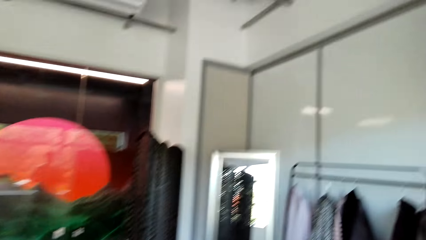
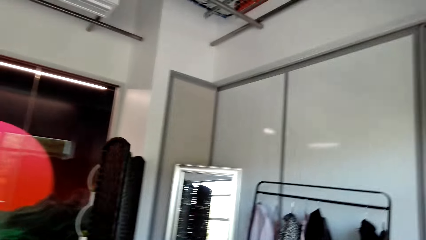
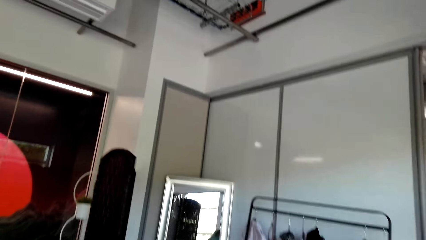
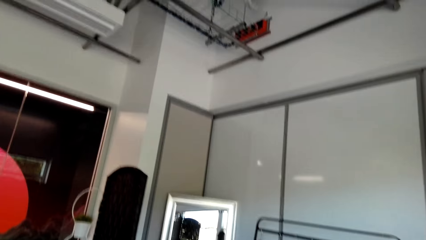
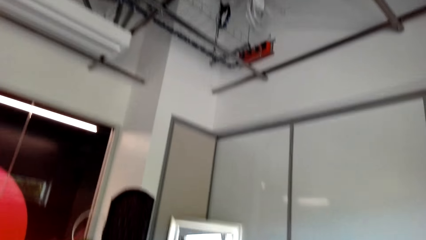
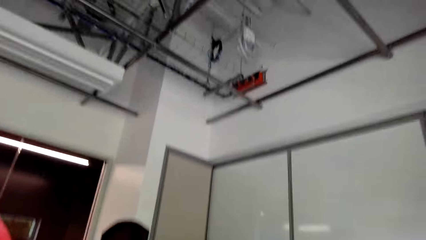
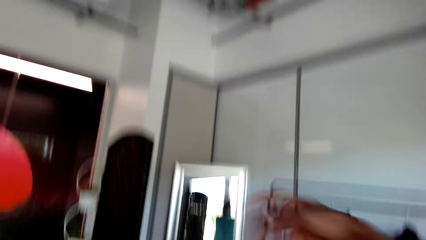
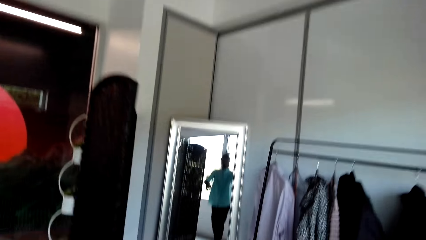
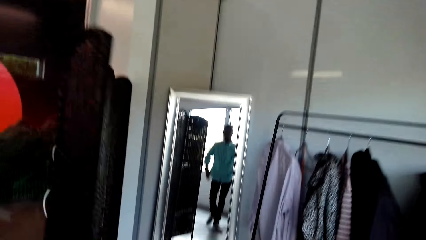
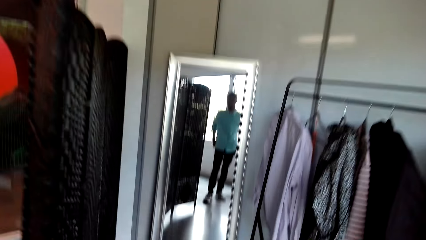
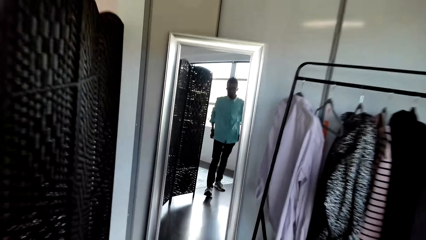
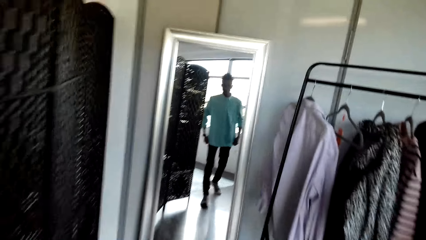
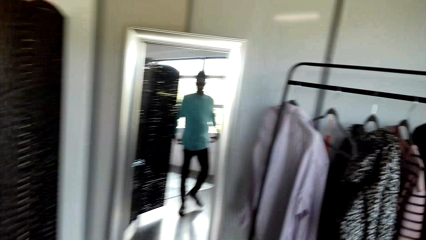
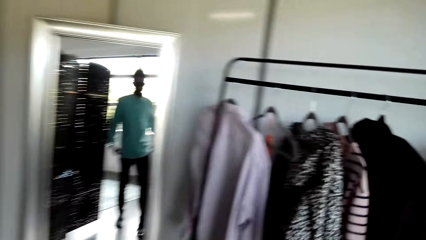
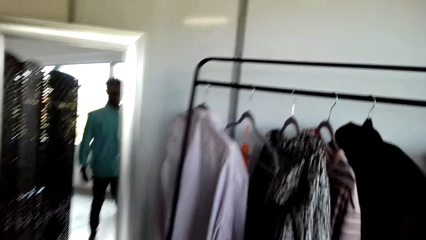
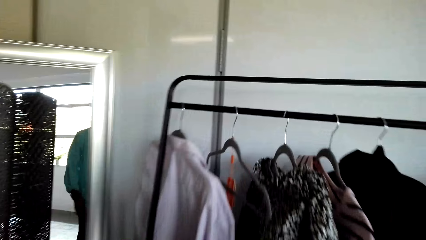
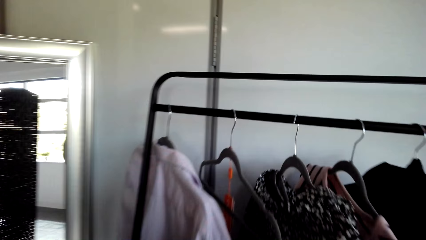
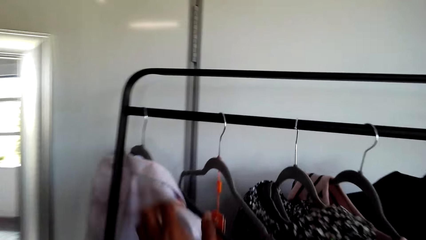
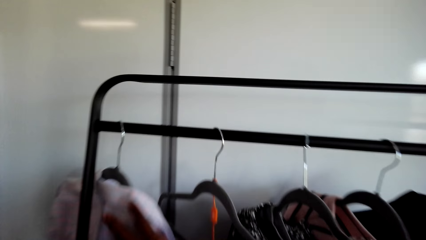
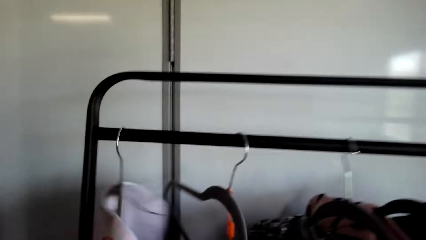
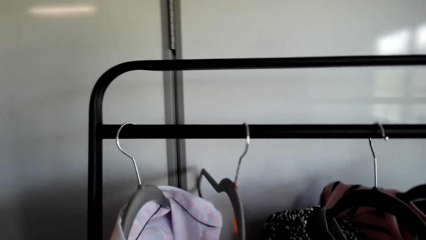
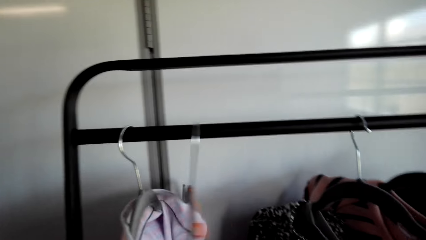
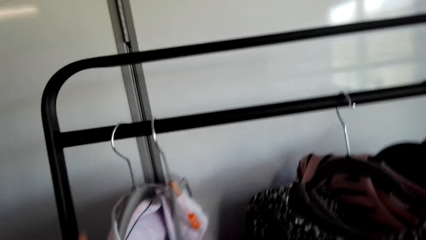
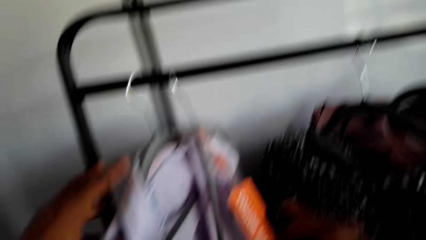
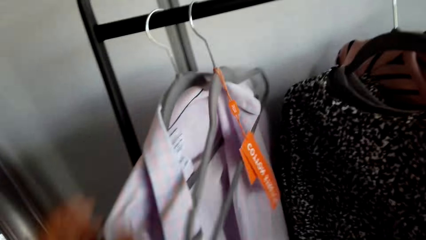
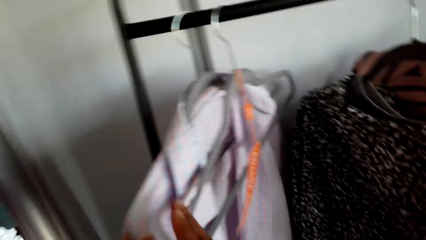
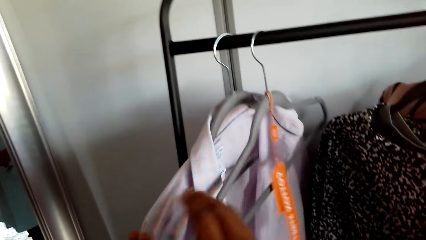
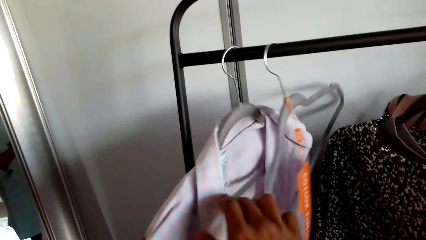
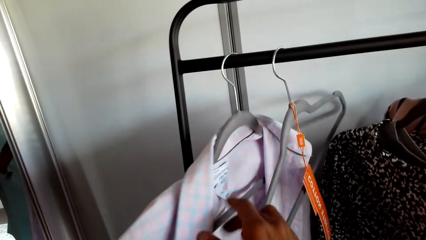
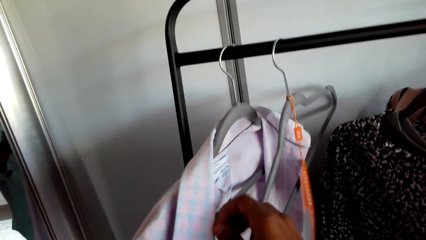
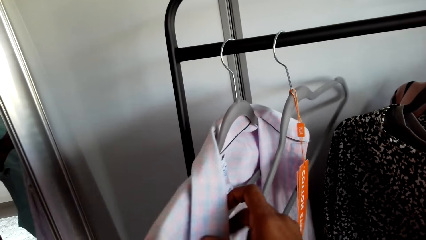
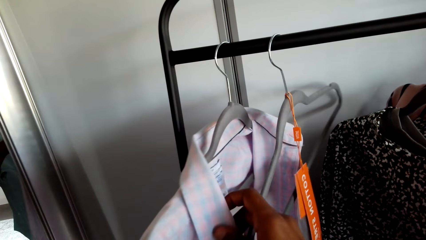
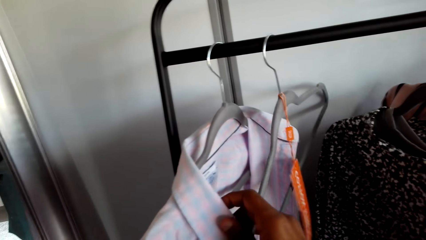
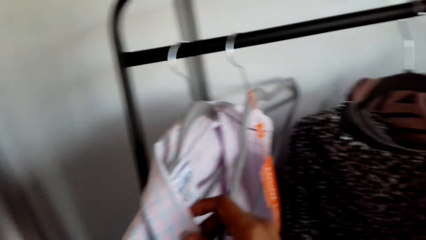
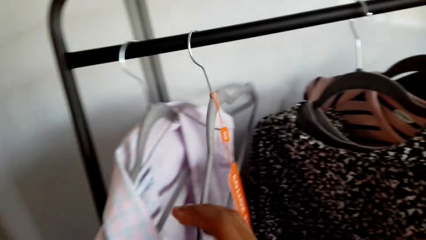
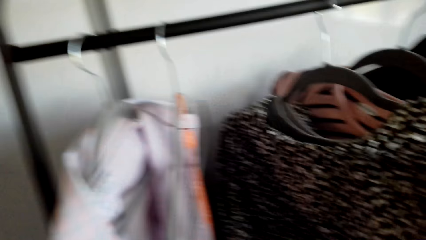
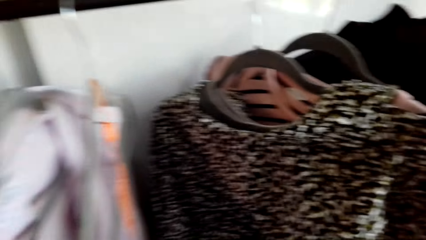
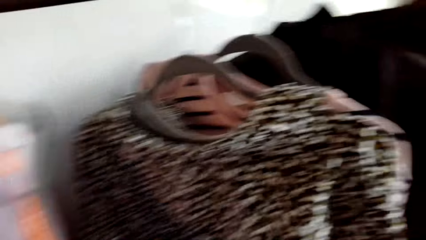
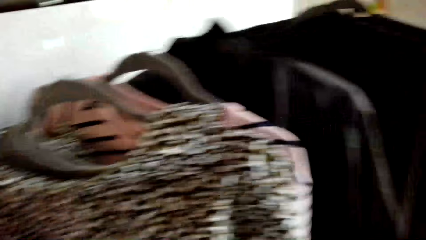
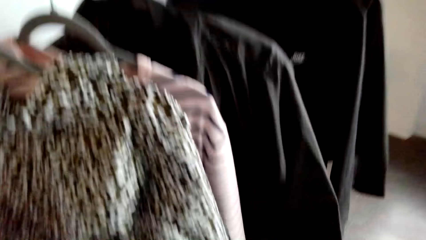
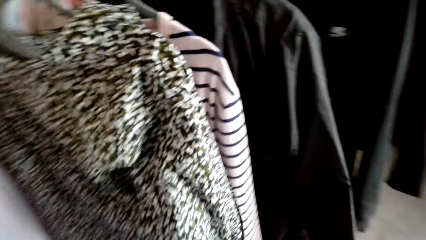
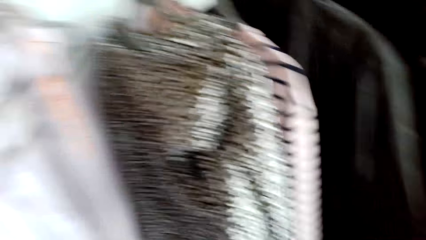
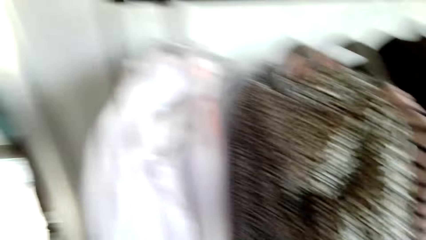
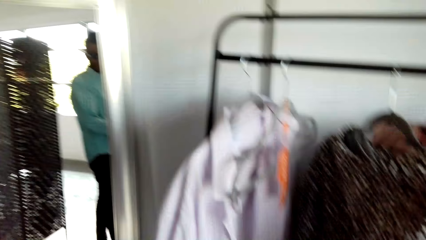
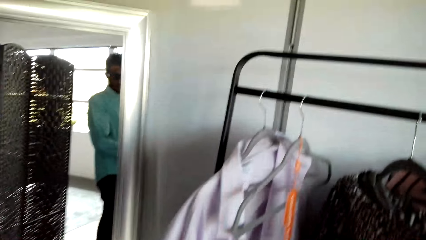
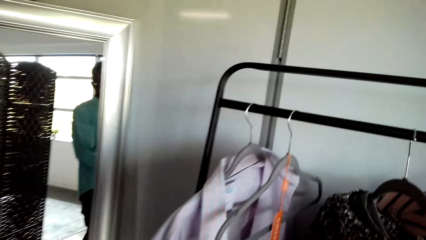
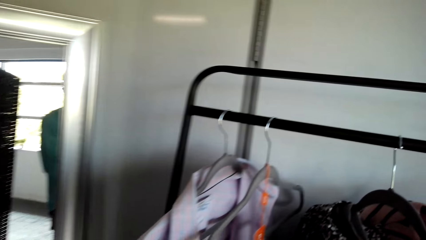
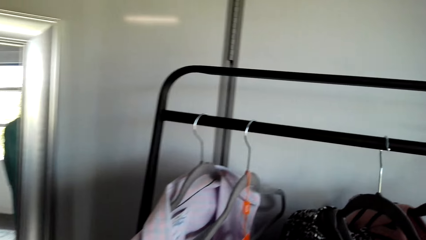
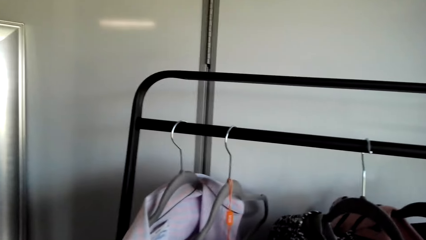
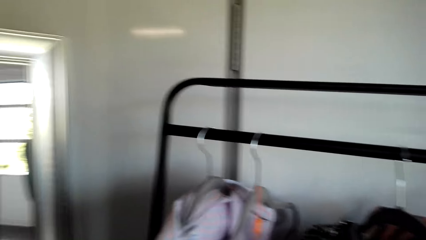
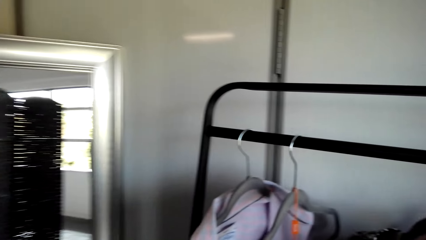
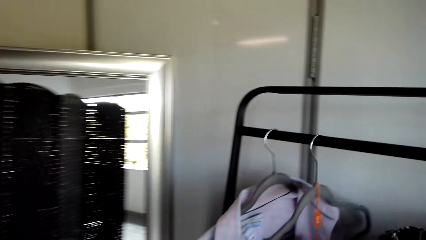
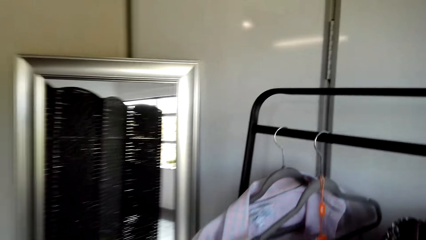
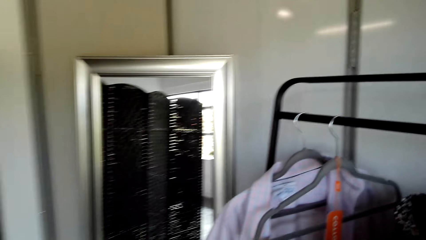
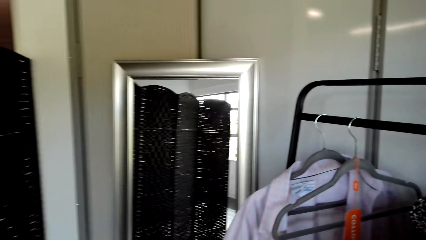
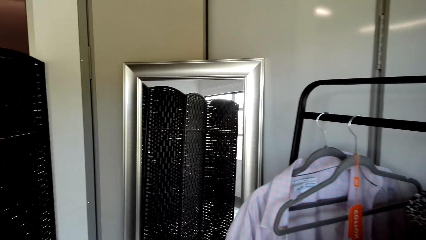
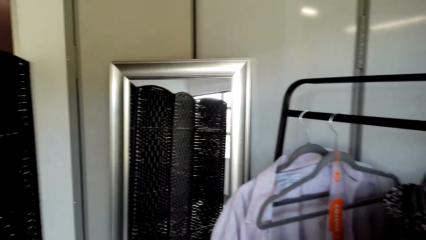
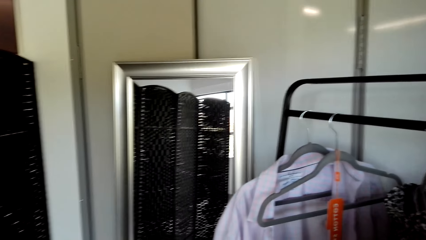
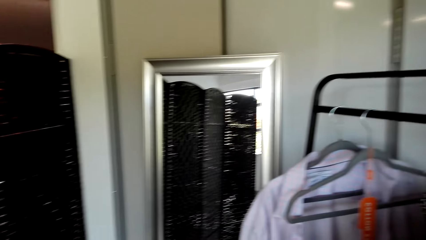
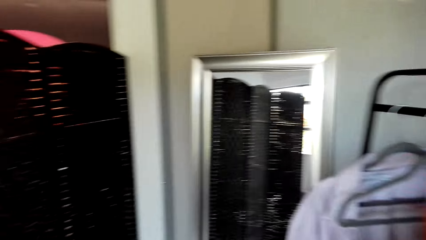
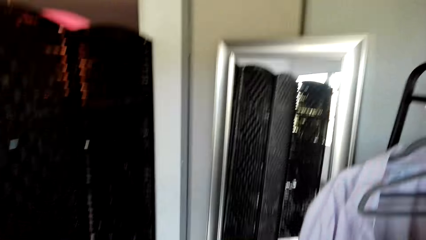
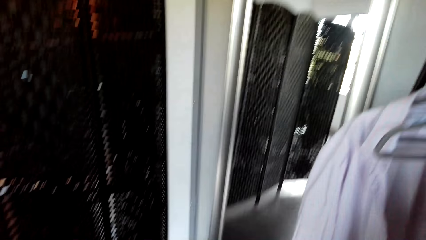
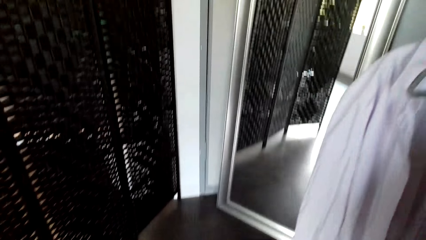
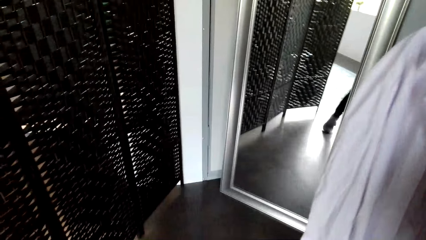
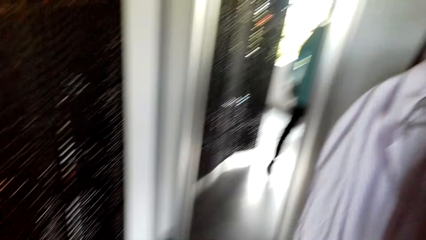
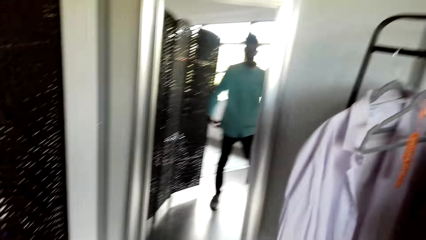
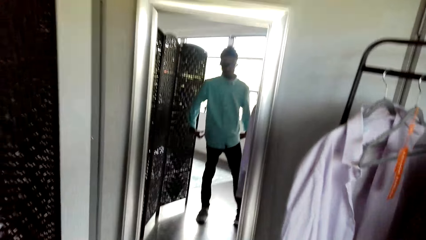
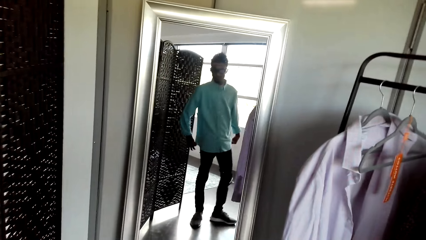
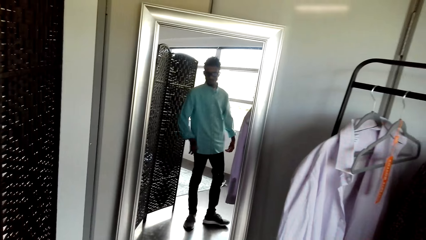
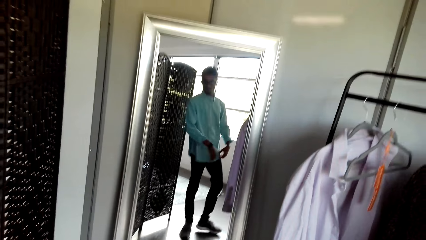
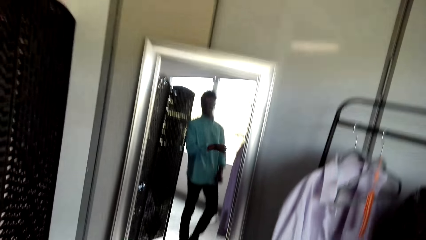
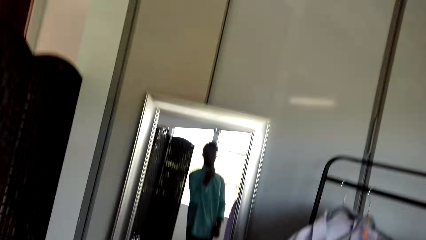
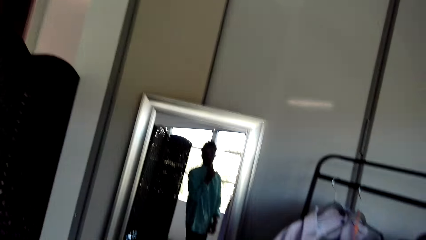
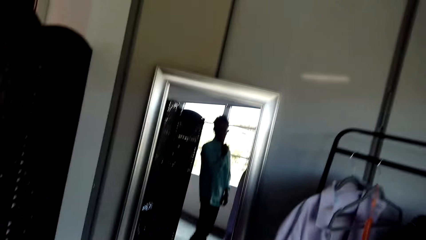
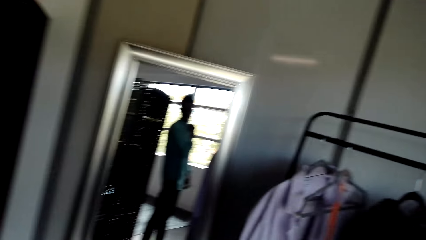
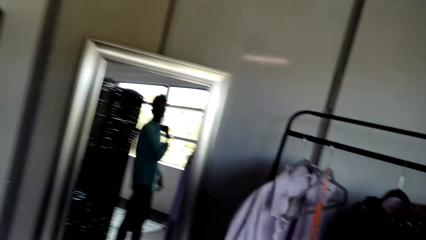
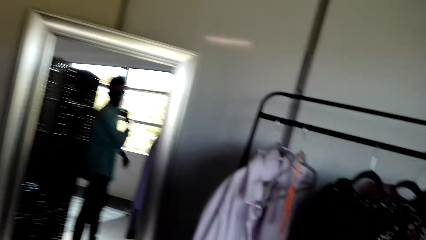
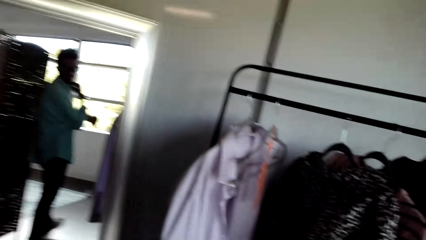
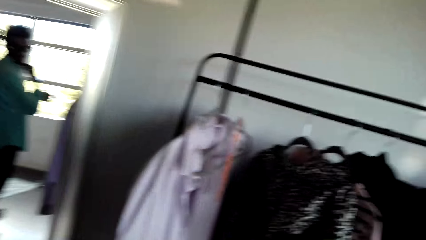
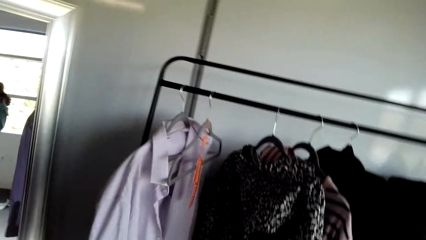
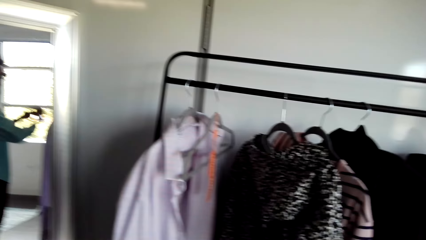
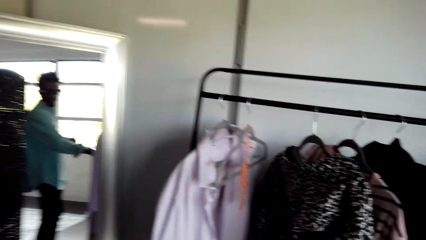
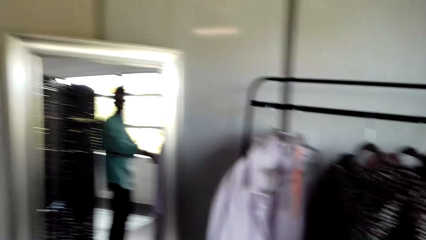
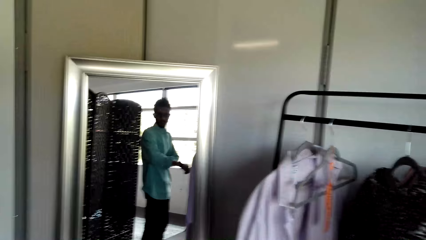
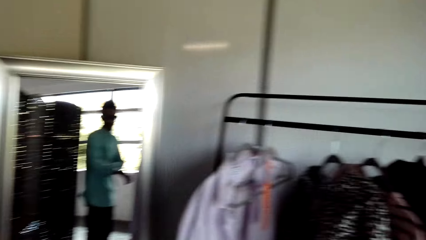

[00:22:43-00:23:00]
The camera wearer holds a cloth. They move clothes. They fix the cloth, look around and check himself on the mirror.
